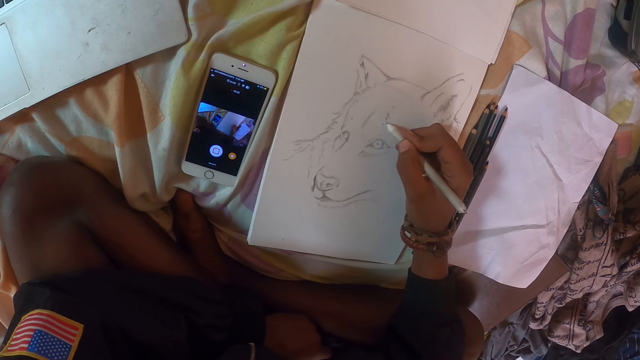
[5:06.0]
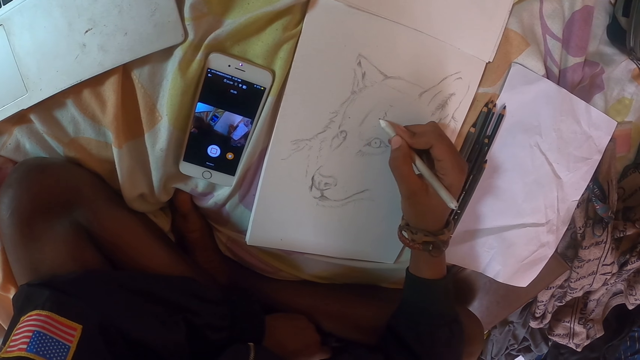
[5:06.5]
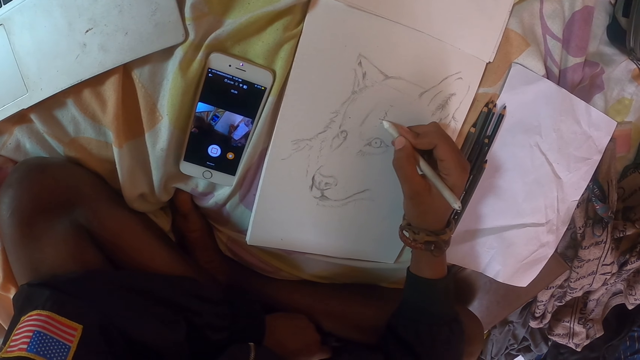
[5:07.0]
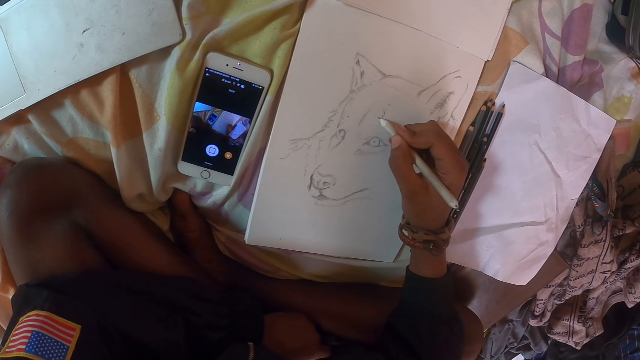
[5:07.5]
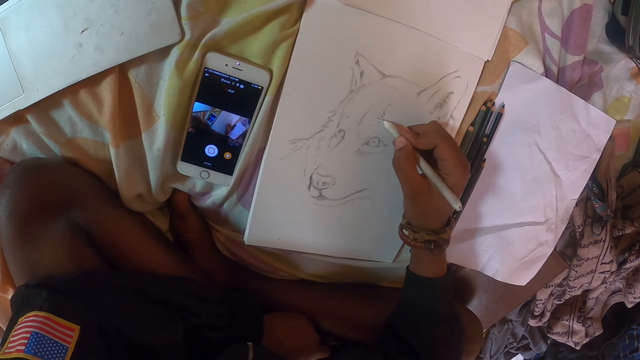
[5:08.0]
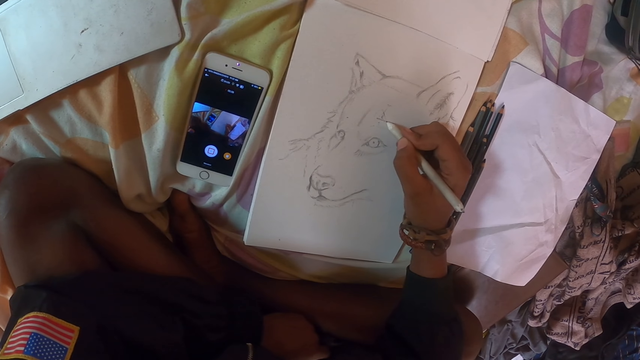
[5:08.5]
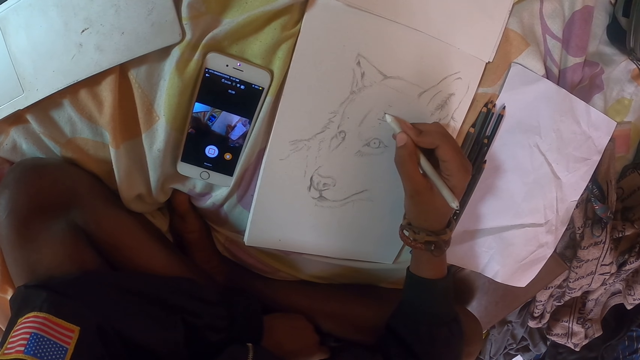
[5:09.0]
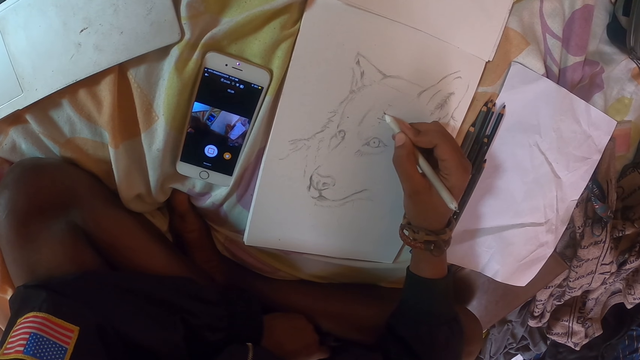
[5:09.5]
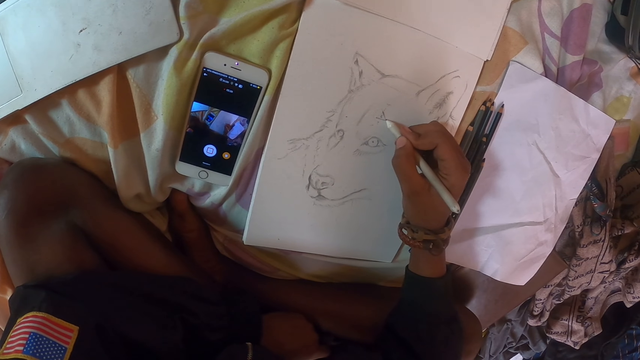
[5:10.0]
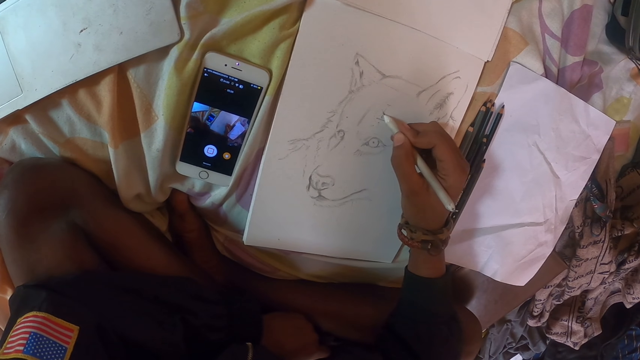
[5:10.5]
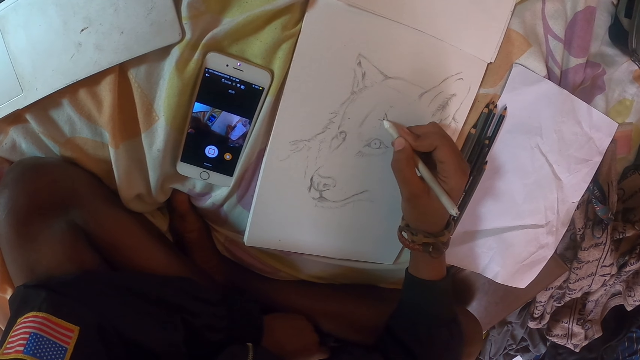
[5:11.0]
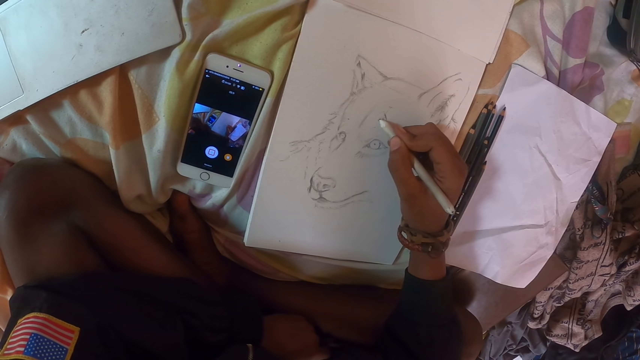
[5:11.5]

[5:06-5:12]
The camera wearer draws a drawing.

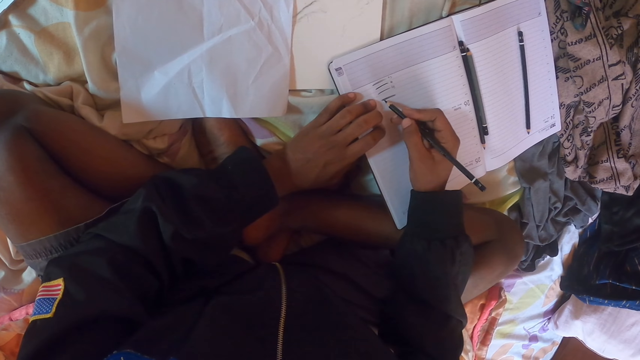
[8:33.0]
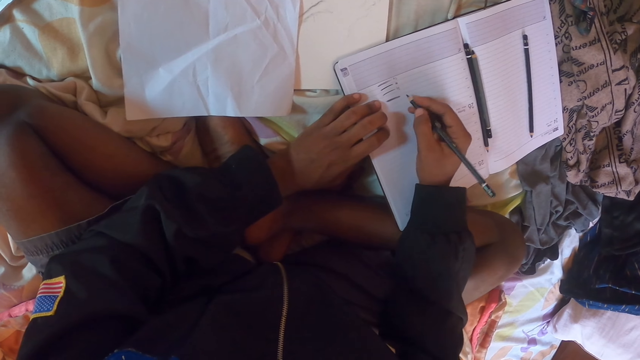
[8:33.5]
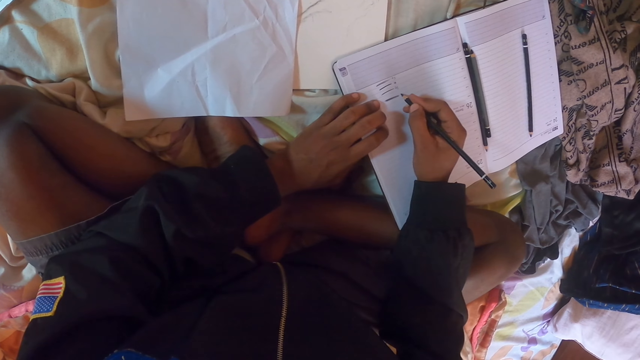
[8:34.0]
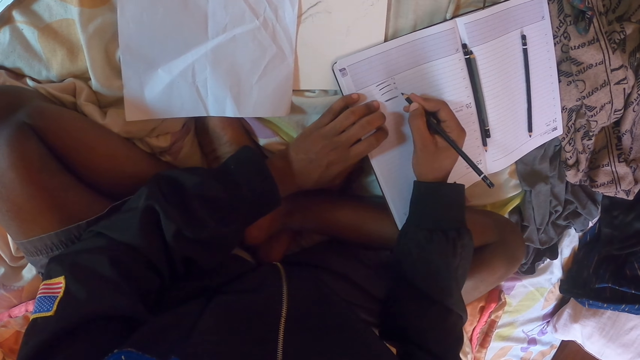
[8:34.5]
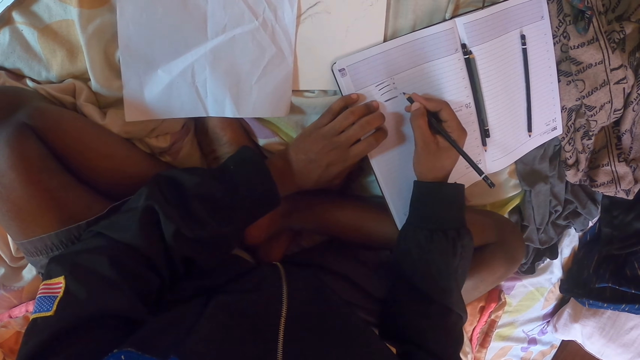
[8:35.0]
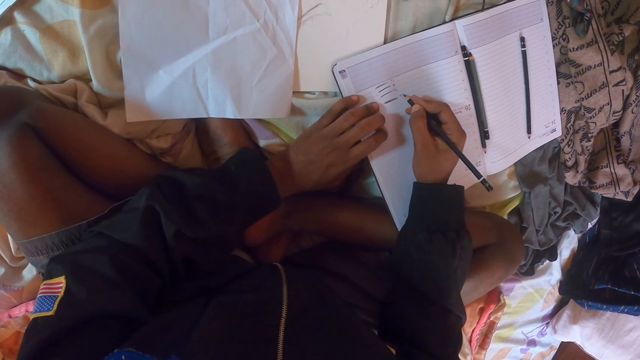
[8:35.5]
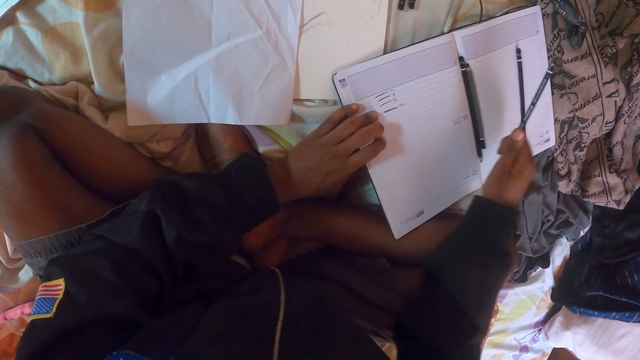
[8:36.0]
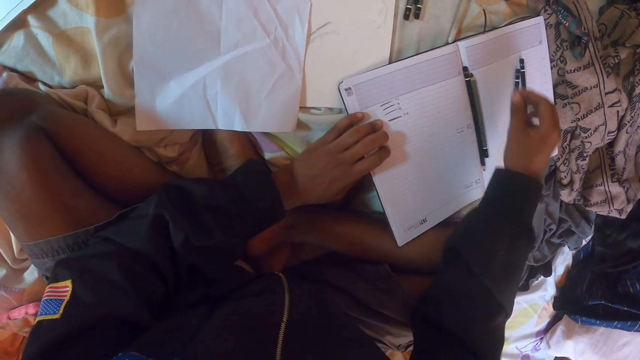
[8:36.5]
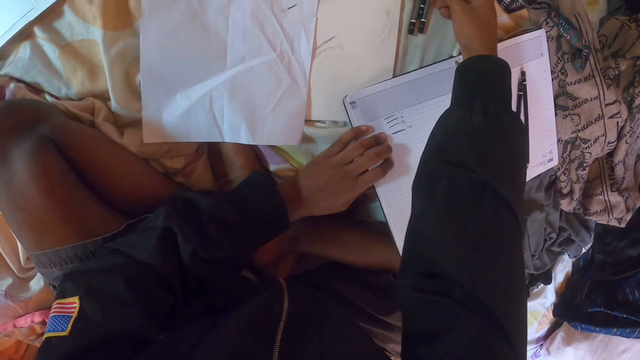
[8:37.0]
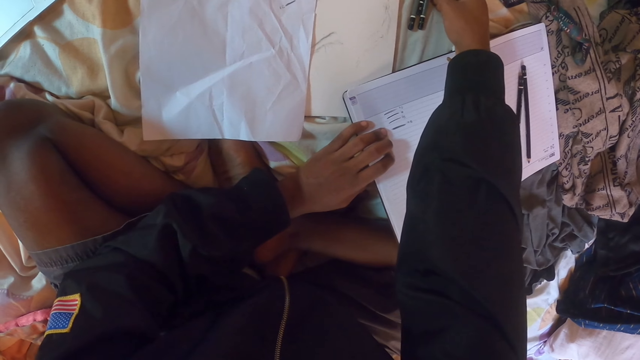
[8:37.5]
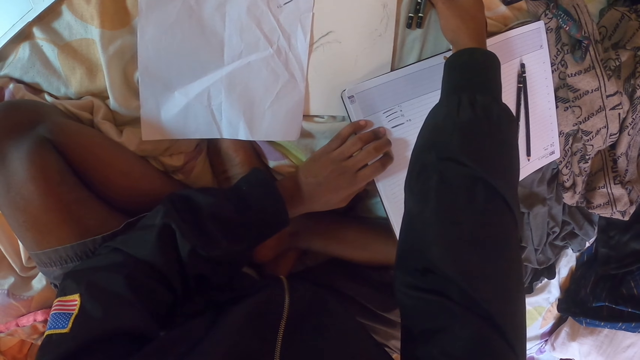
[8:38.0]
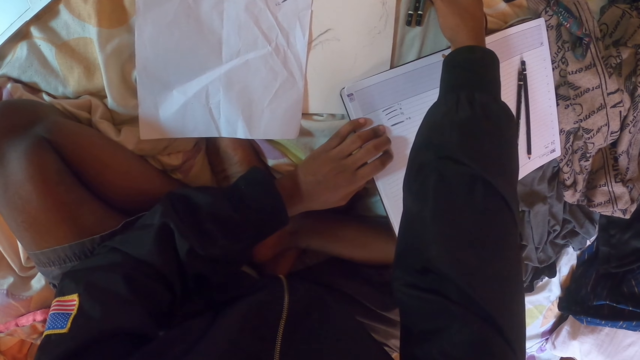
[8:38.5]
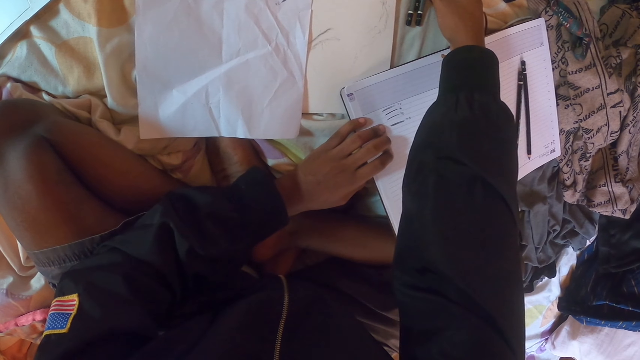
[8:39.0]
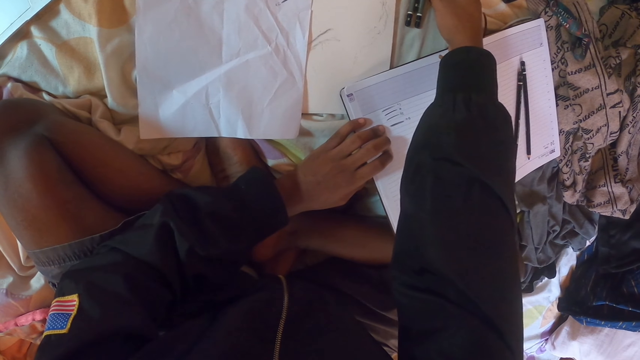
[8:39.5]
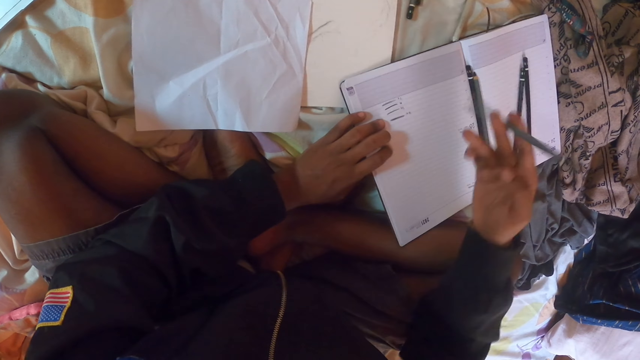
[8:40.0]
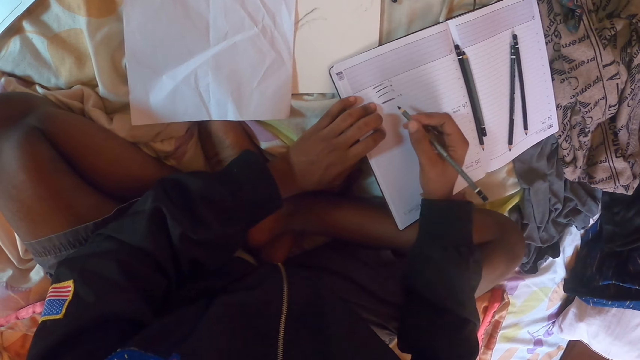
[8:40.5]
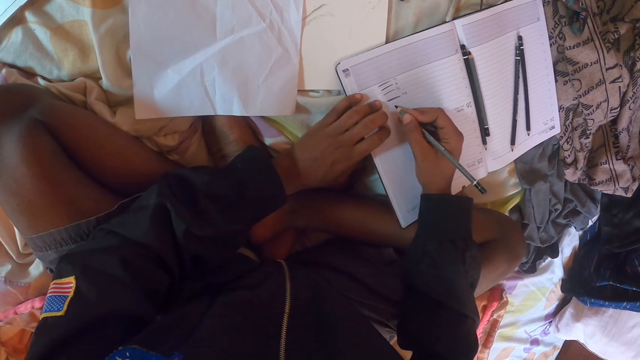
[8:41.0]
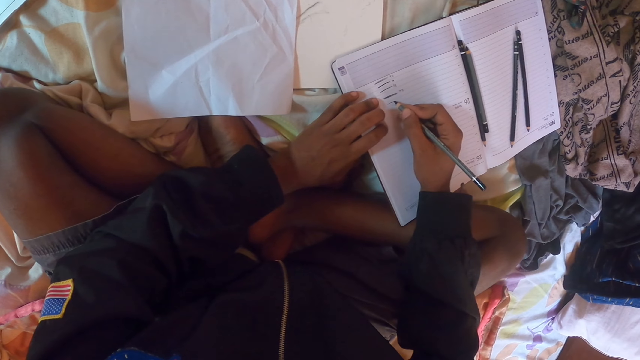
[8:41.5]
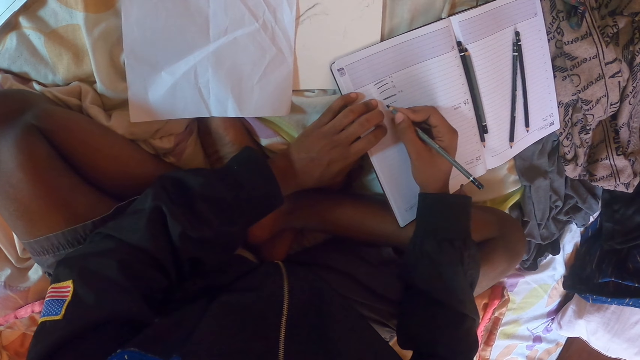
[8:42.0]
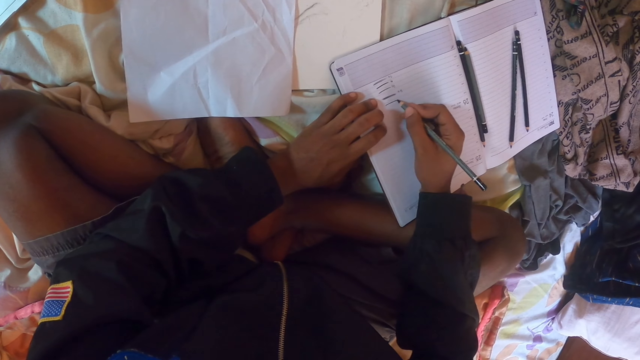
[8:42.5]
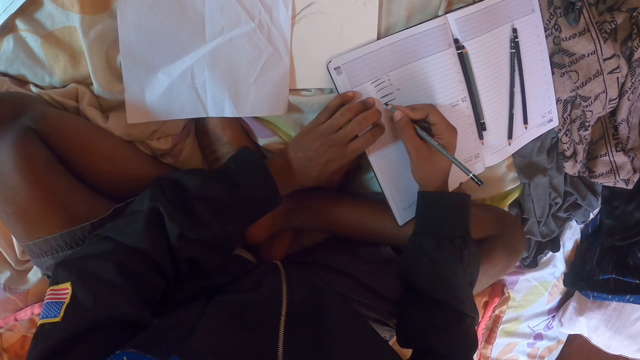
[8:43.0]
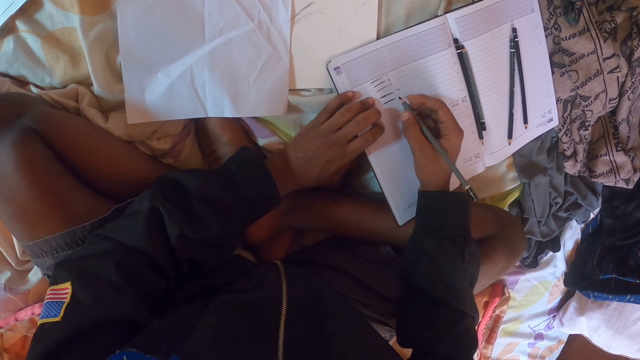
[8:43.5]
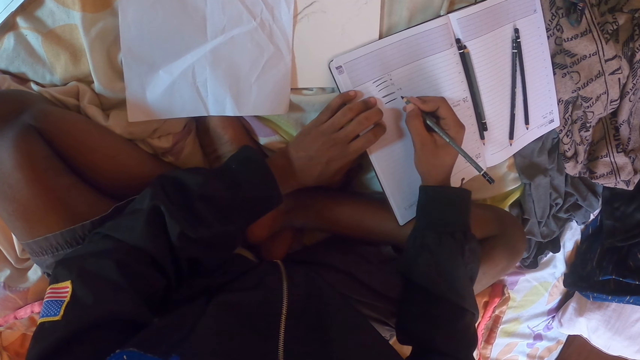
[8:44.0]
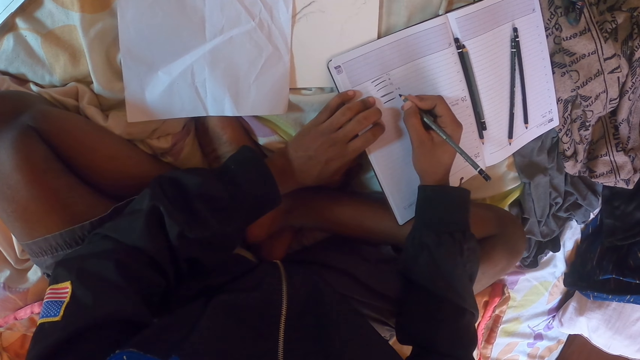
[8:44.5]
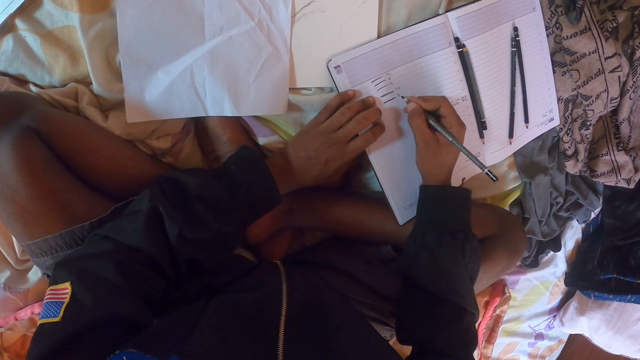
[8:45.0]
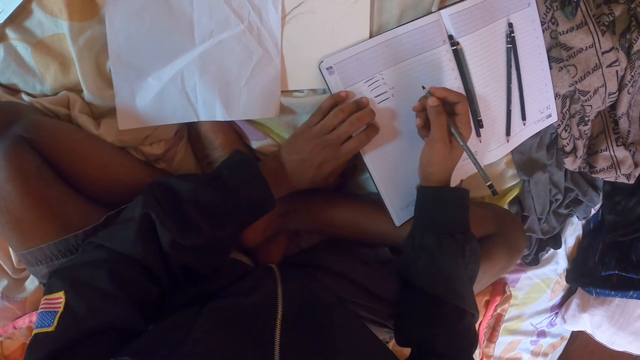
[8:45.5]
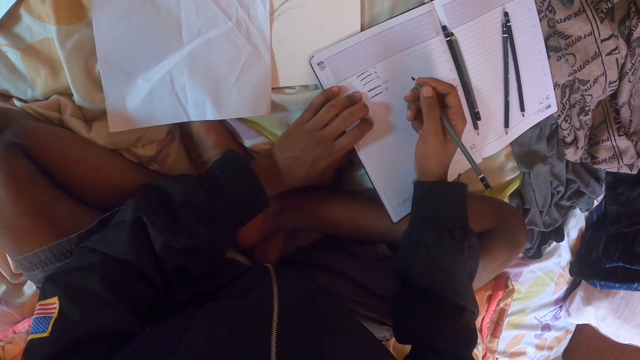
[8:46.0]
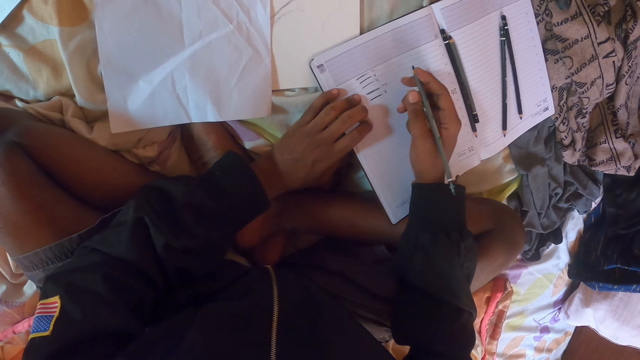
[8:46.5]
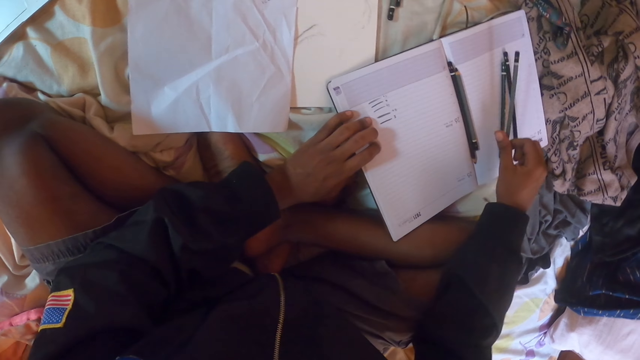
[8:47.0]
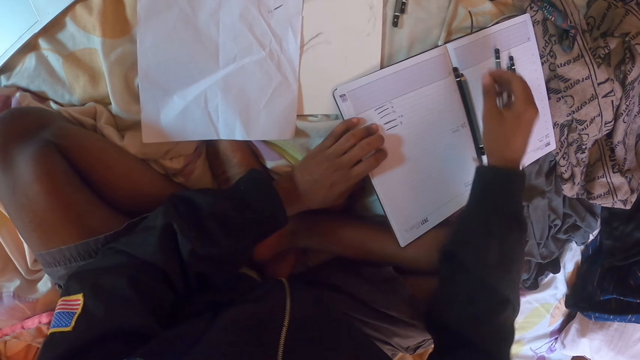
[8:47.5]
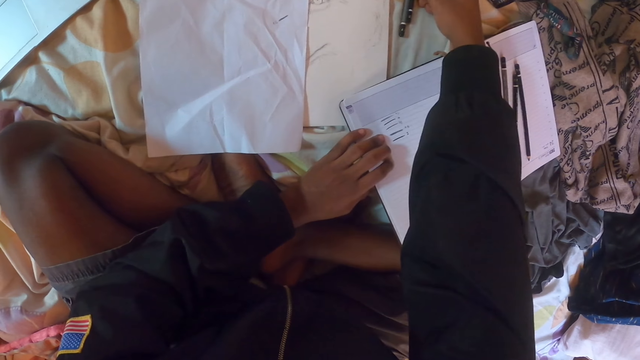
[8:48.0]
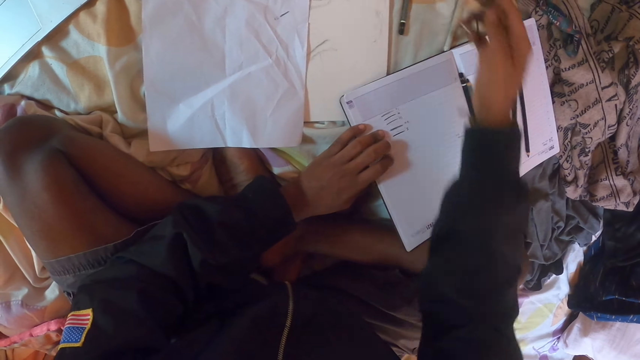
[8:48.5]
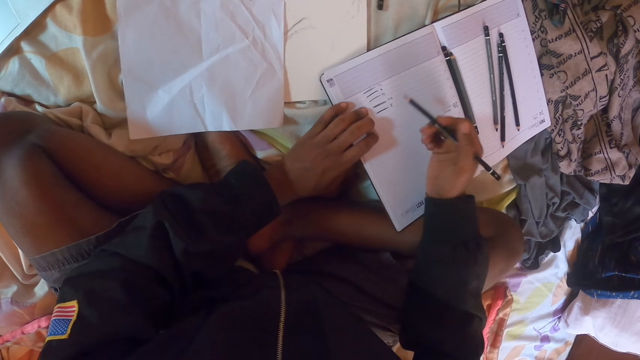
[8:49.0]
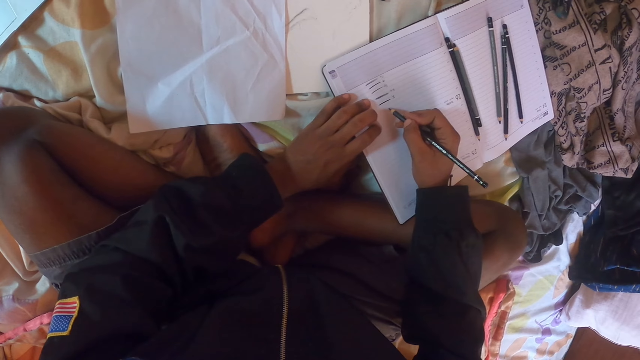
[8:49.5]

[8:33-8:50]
The camera wearer writes on the diary. They drop the pencil on the diary. They pick up the pencil. They draw the picture on the diary. They write on the diary. They drop the pencil on the diary. They pick up the pencil.
